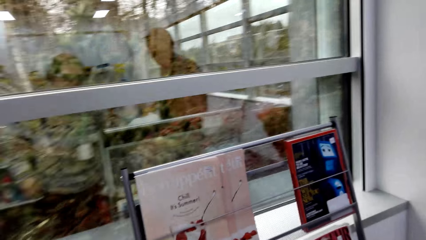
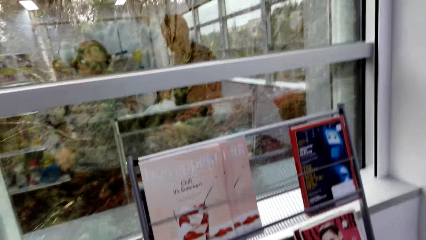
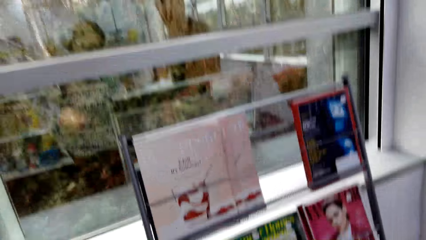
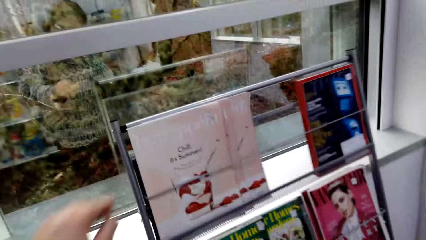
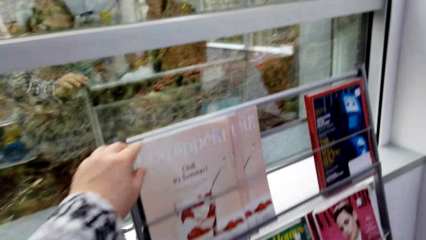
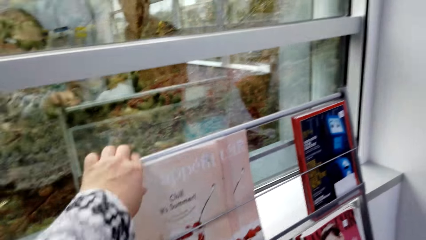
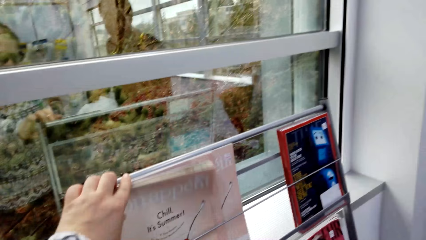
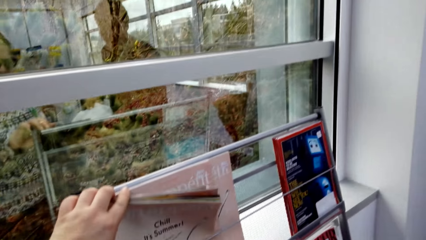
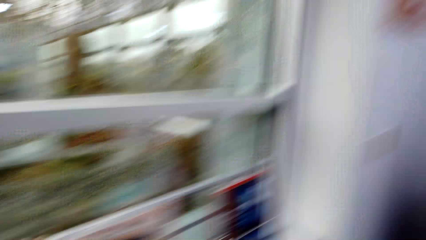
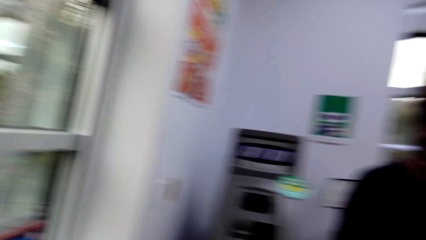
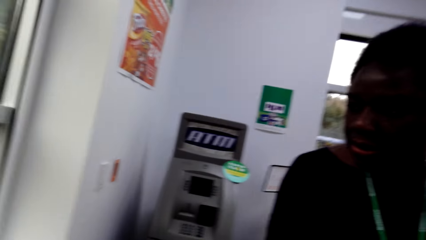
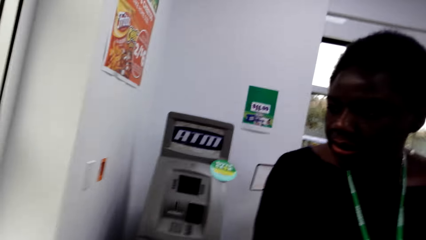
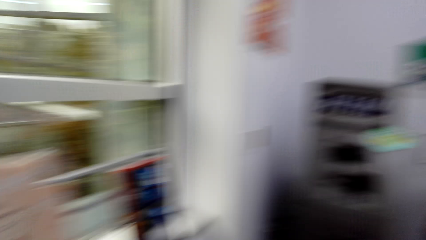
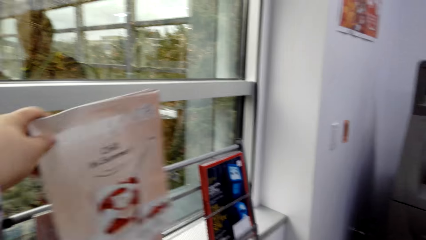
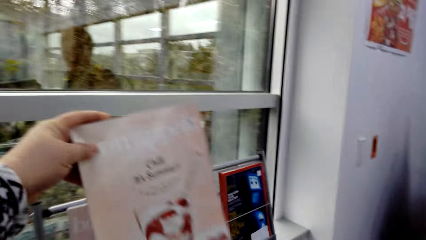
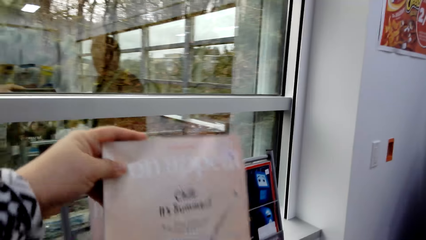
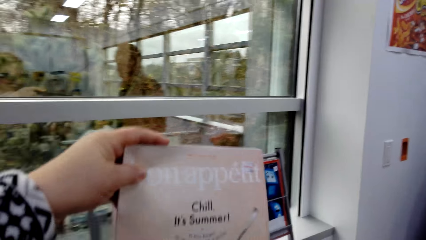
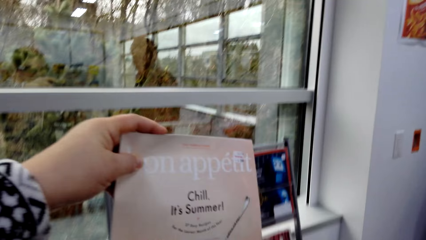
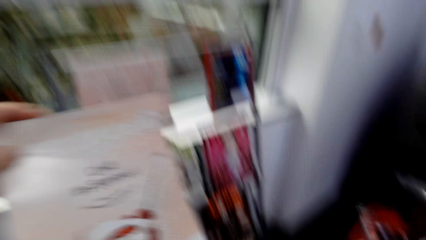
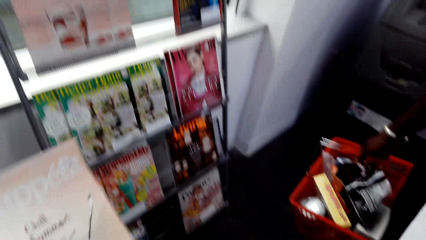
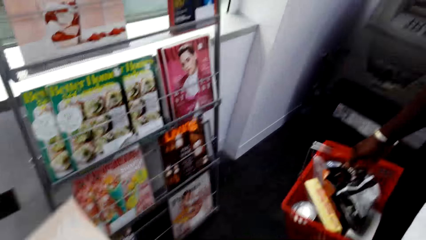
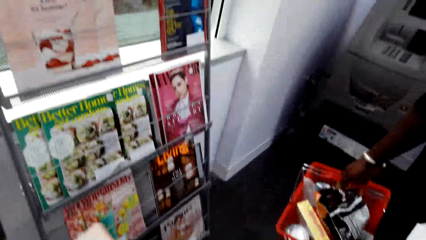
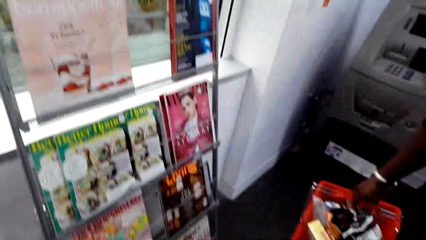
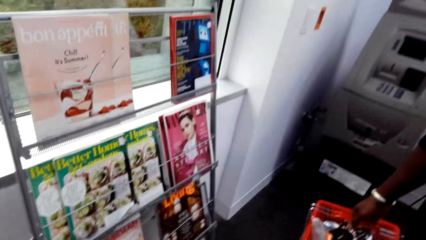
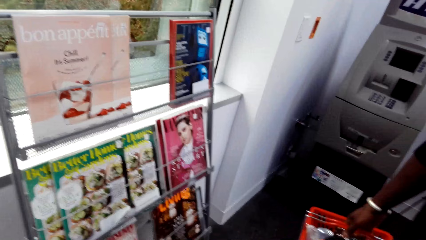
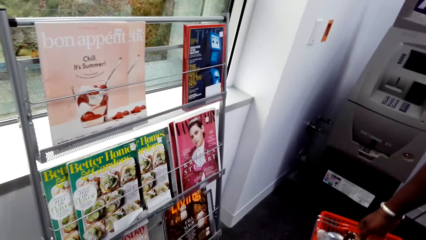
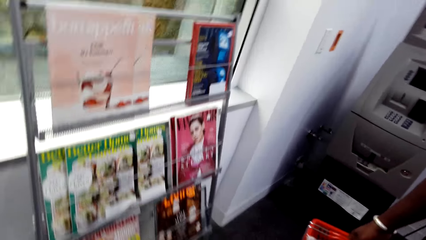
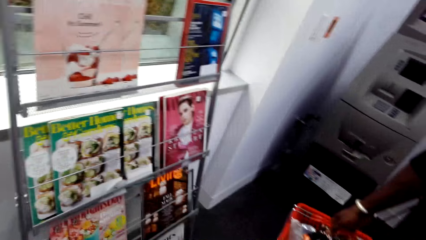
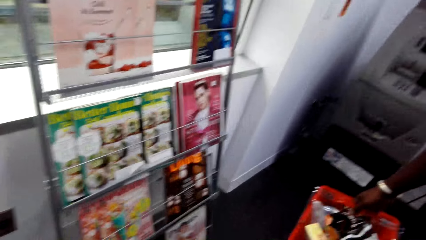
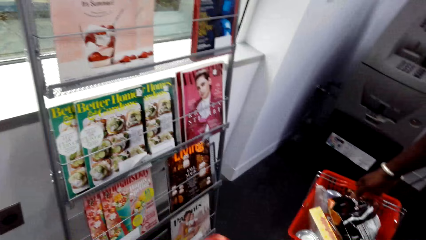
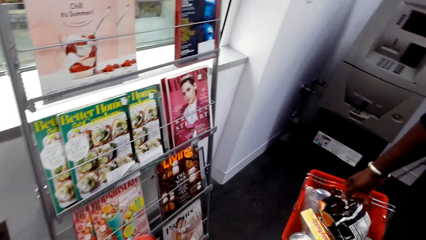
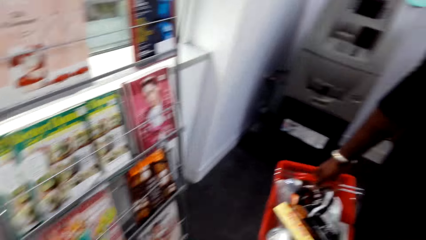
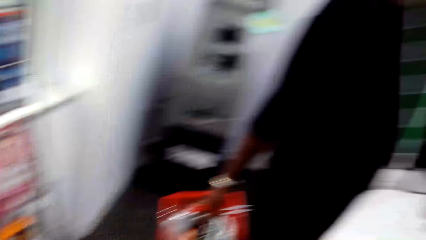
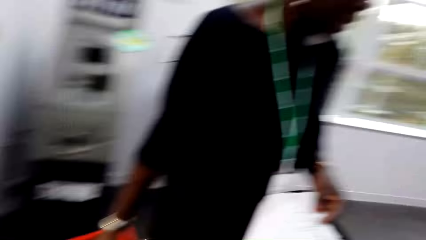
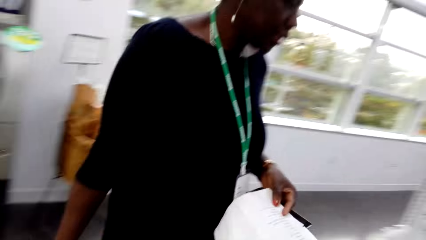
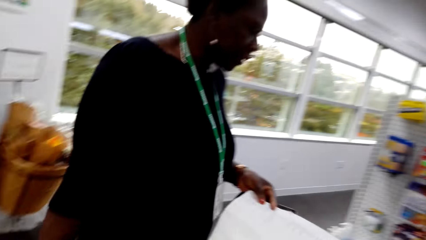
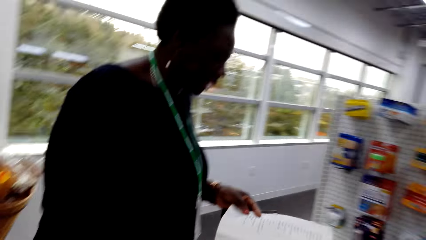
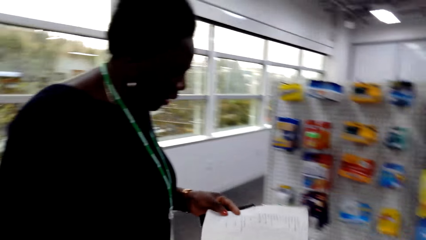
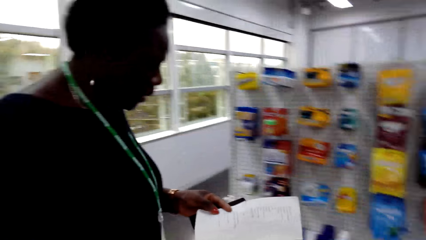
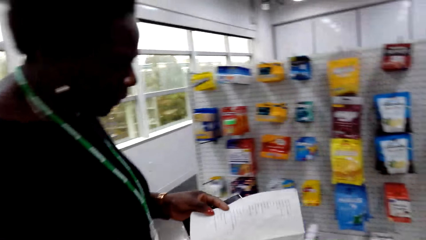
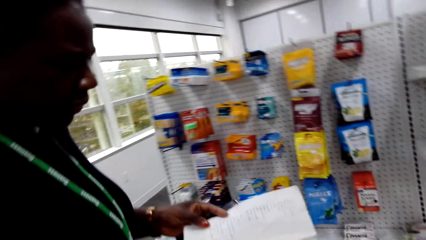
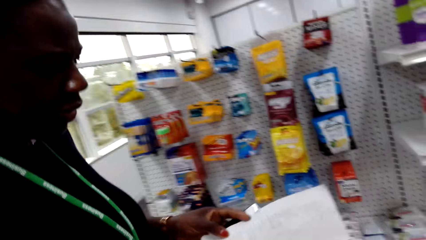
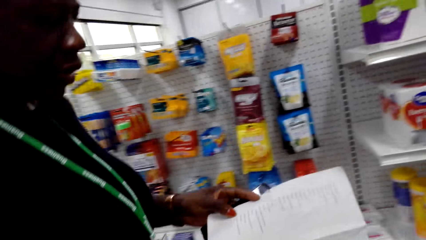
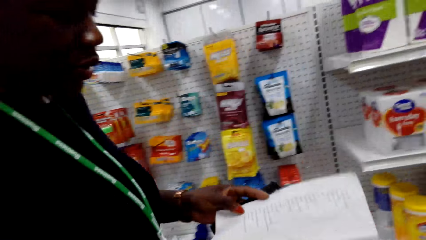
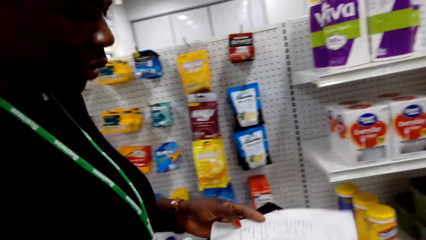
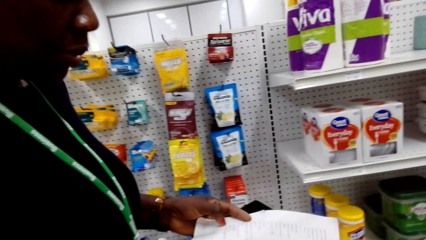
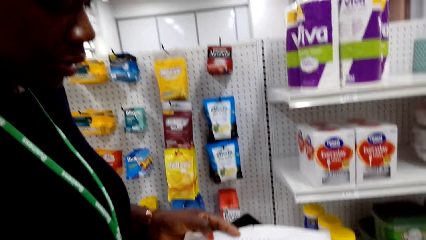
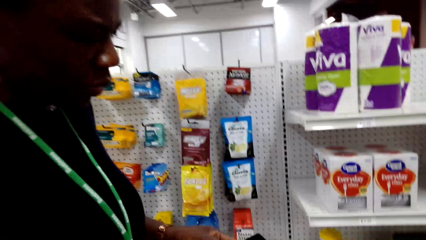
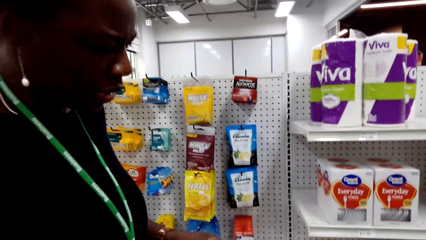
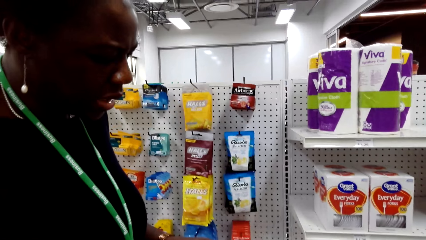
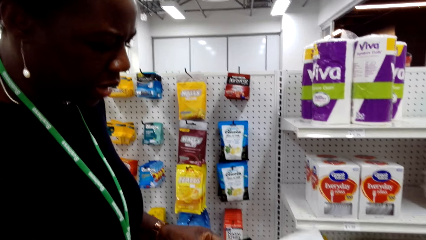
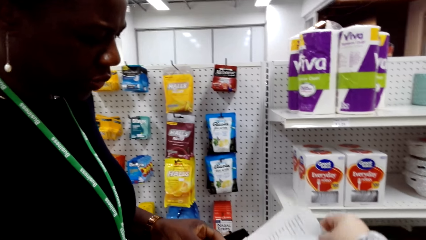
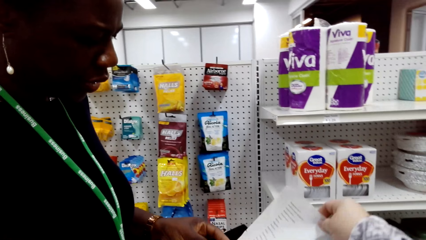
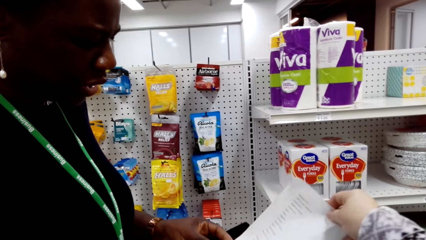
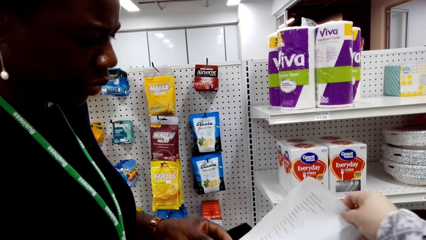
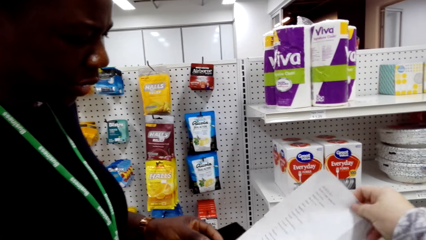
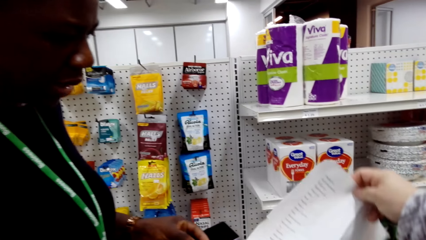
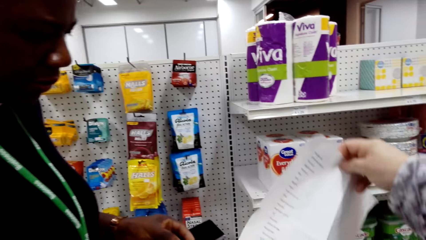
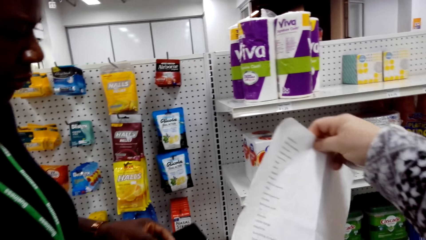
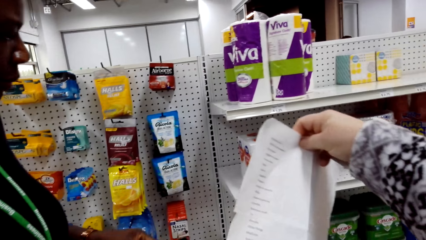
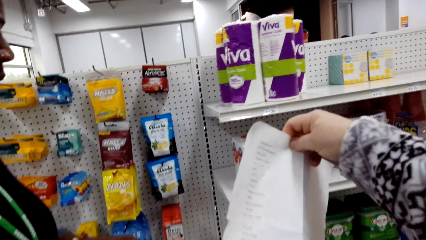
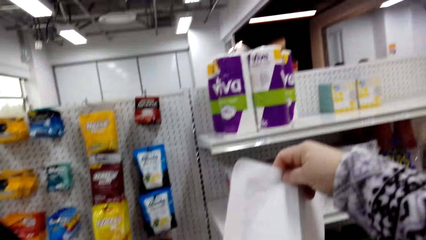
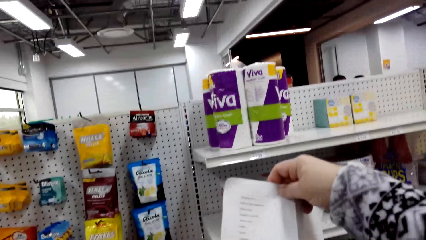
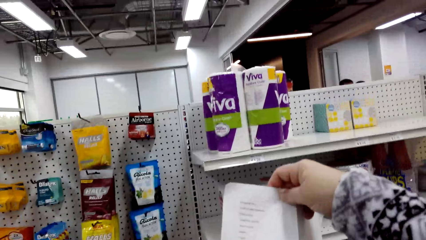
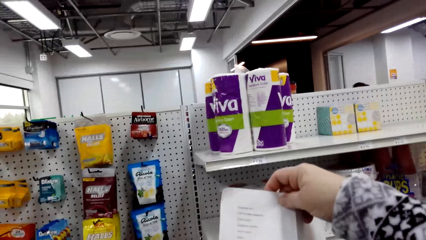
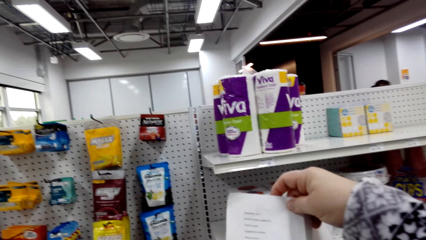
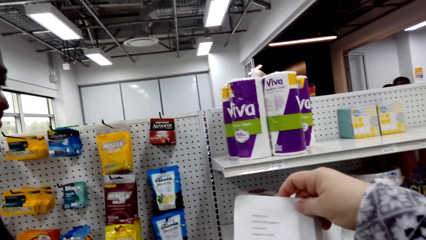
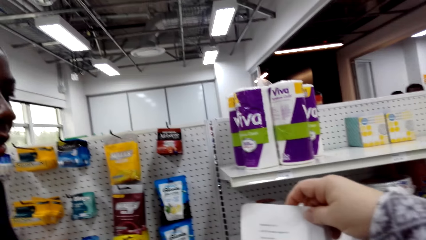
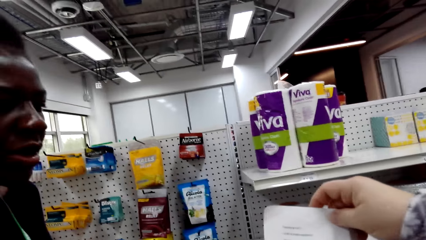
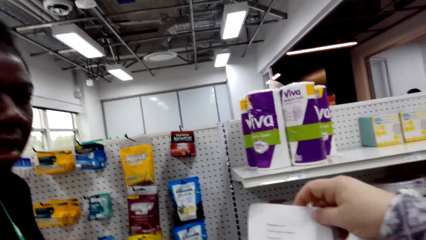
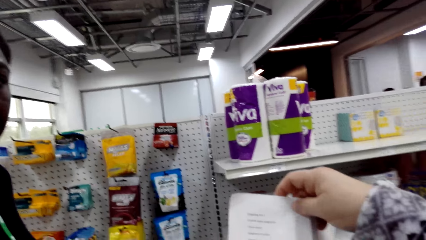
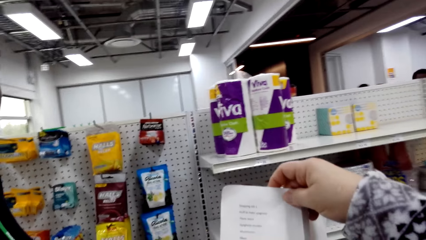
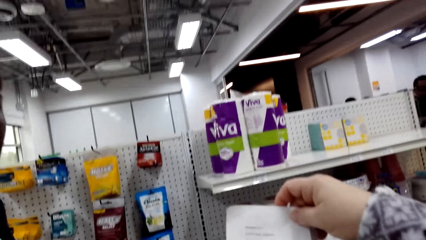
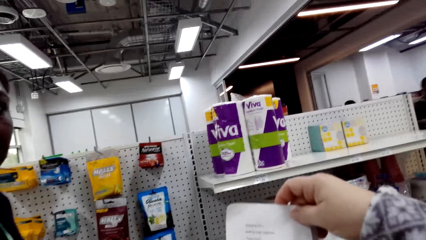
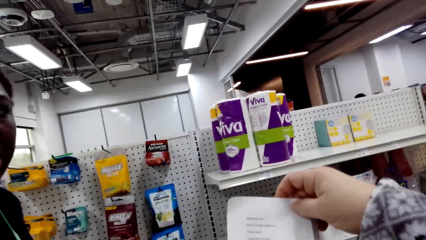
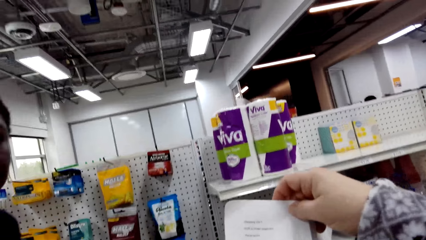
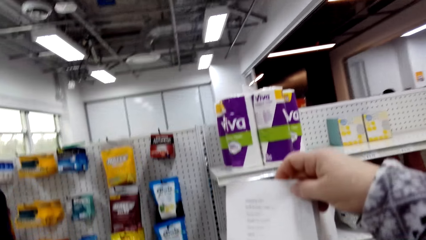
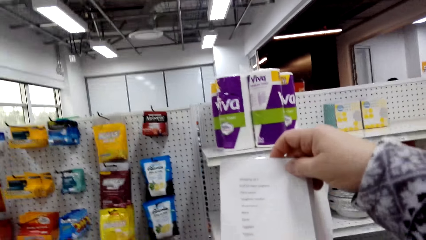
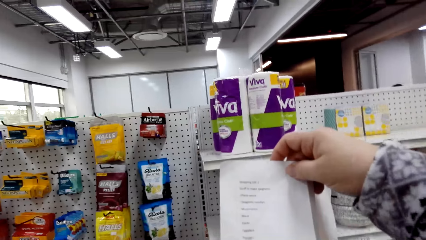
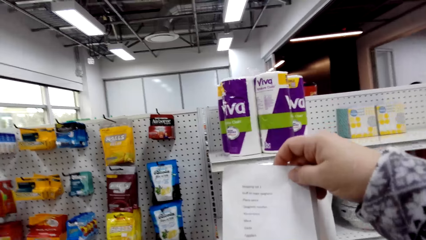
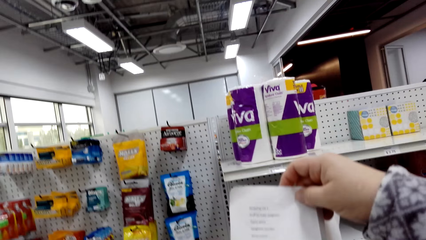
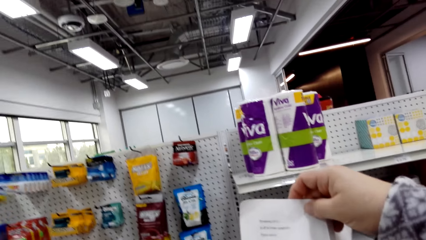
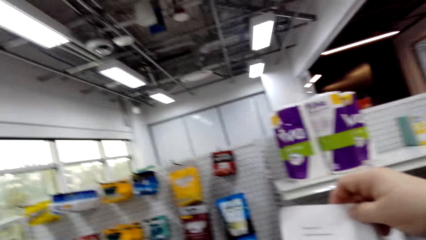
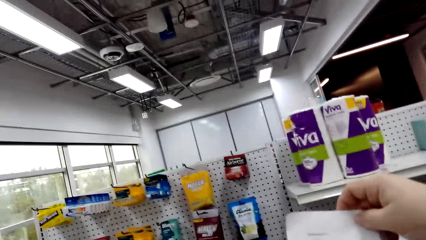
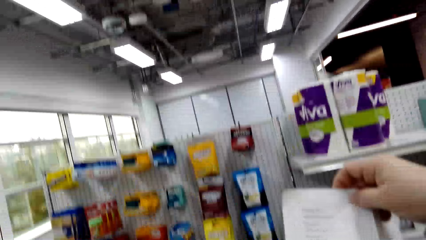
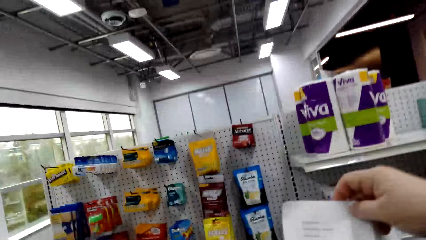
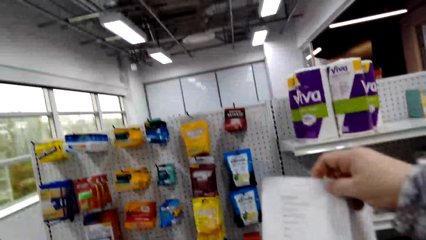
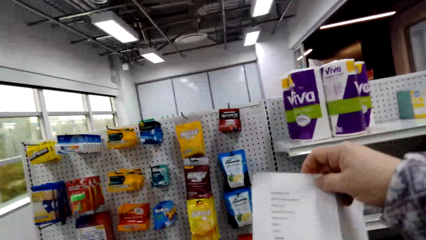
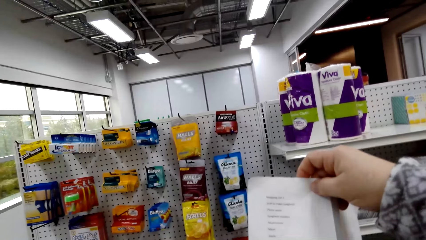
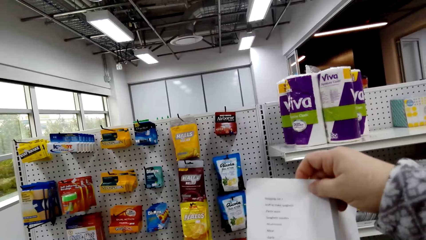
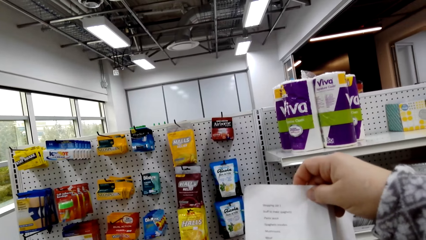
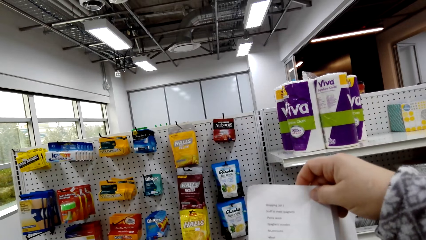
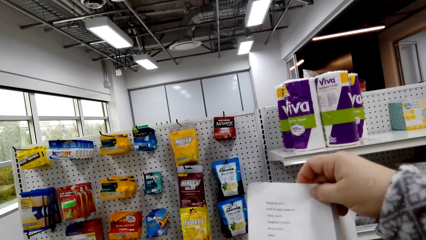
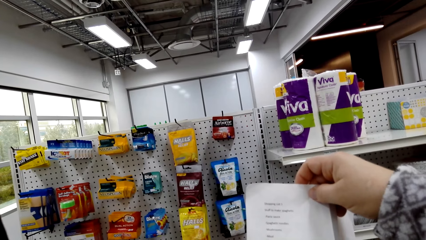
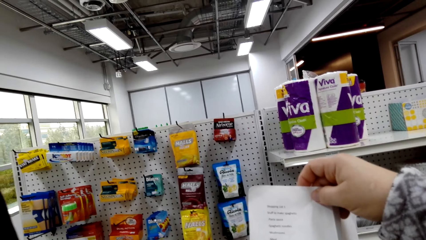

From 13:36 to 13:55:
The camera wearer holds the magazine. They pick up another magazine. They look at a woman. They turn to the other side. The woman reads the shopping list. The camera wearer walks around. The woman talks to the camera wearer. The camera wearer holds the shopping list. They read the shopping list. They talk with the woman.
